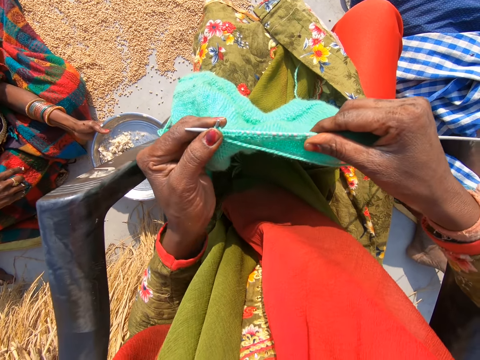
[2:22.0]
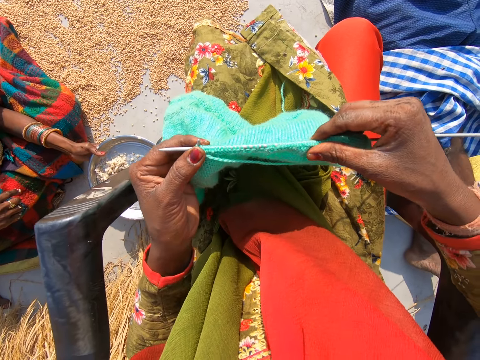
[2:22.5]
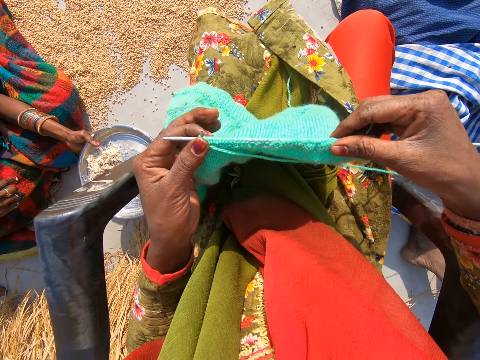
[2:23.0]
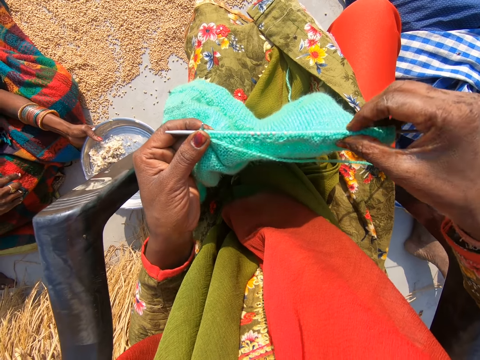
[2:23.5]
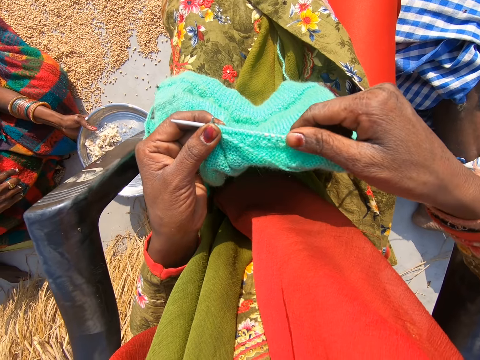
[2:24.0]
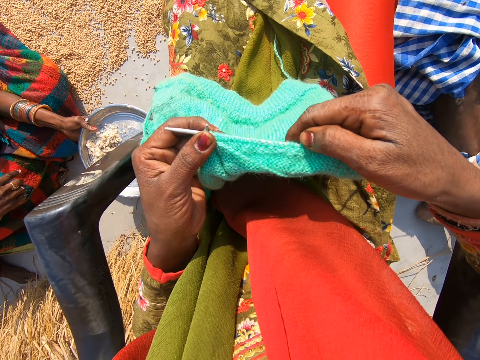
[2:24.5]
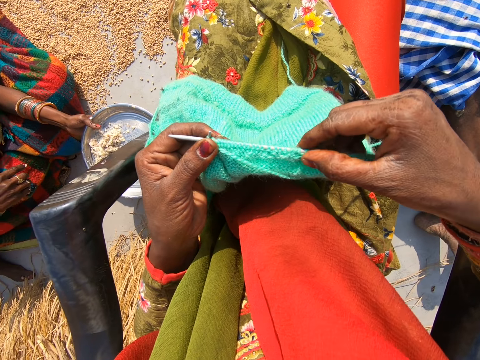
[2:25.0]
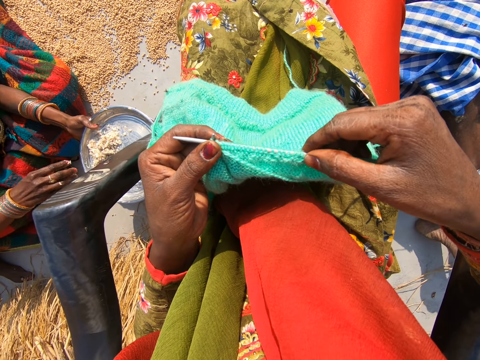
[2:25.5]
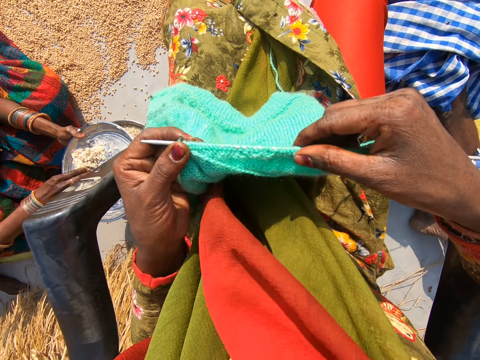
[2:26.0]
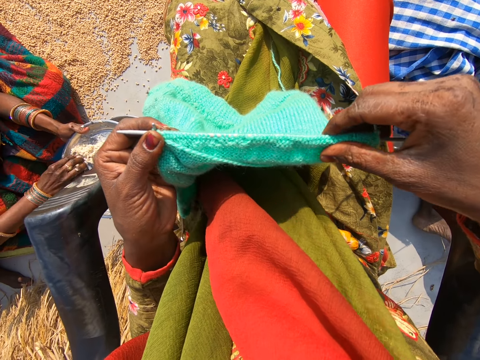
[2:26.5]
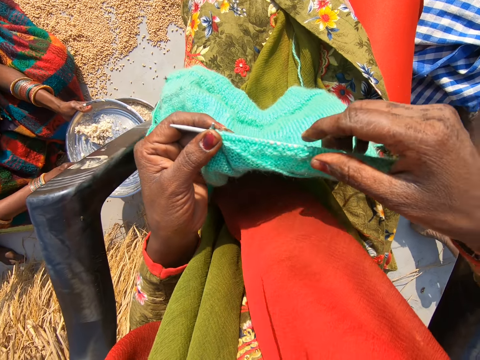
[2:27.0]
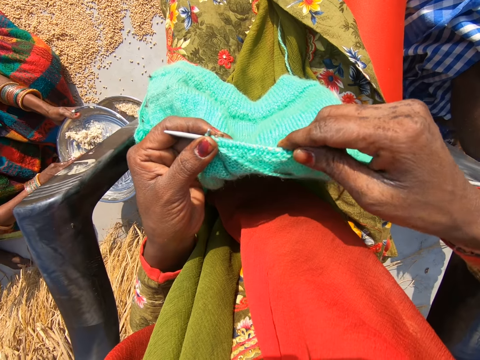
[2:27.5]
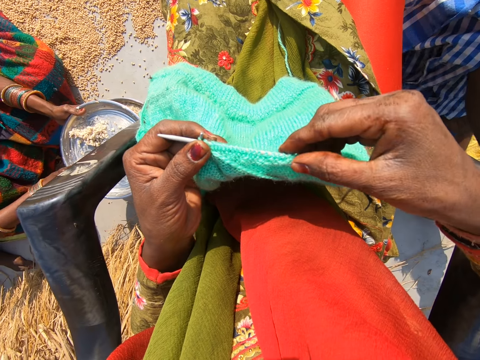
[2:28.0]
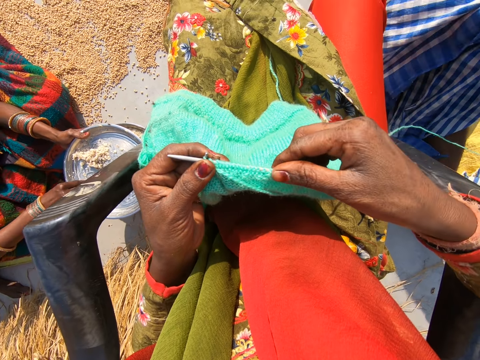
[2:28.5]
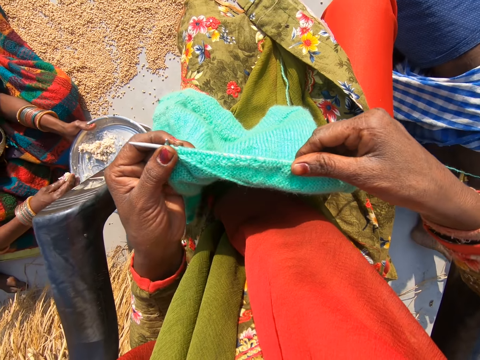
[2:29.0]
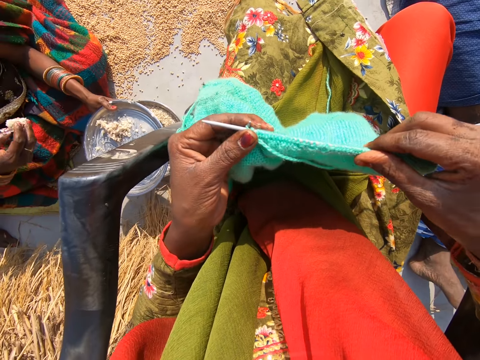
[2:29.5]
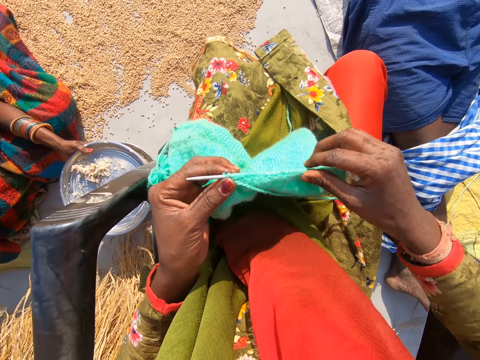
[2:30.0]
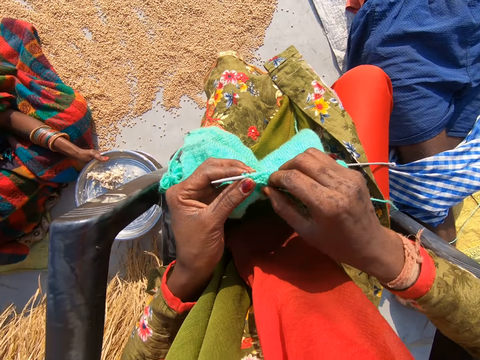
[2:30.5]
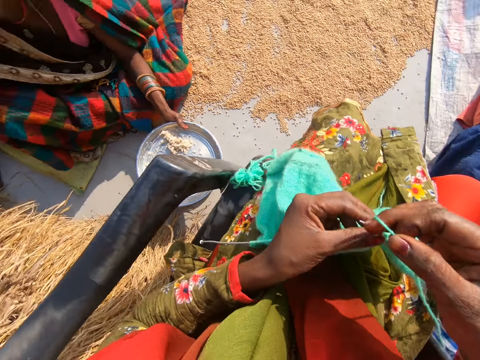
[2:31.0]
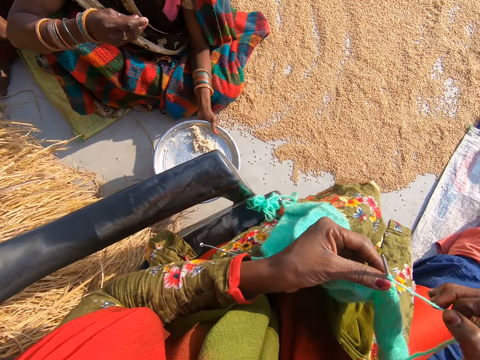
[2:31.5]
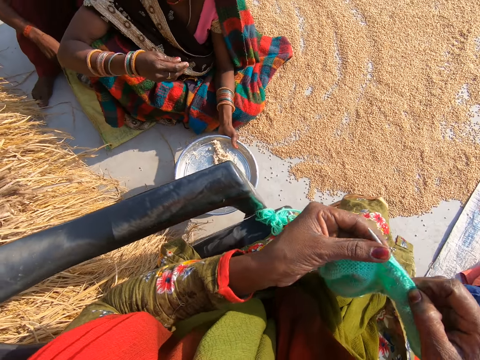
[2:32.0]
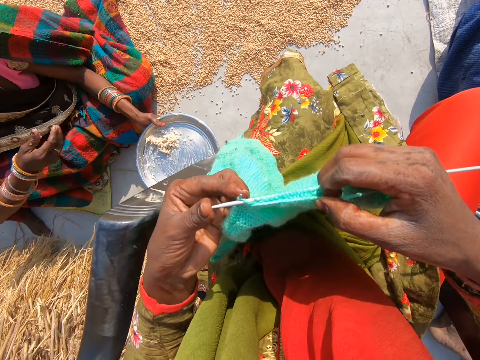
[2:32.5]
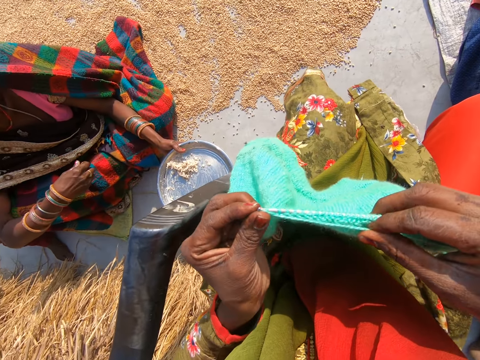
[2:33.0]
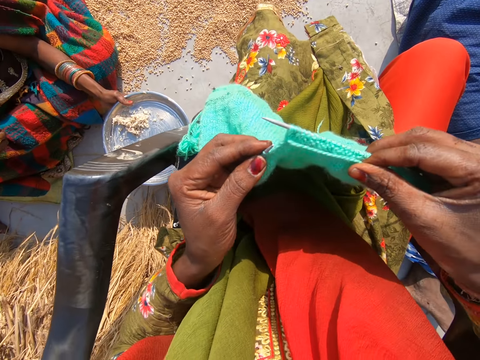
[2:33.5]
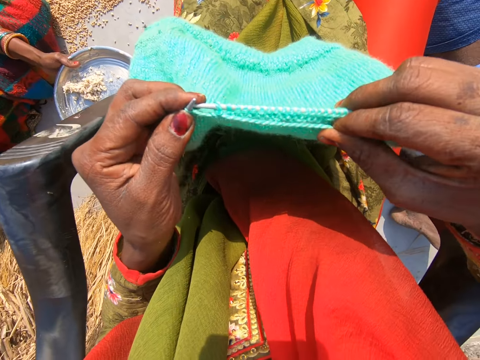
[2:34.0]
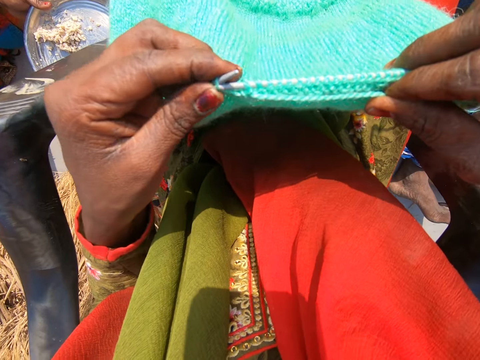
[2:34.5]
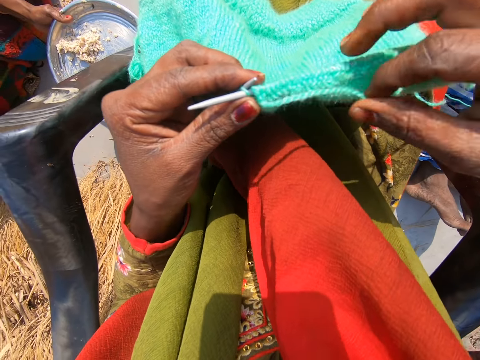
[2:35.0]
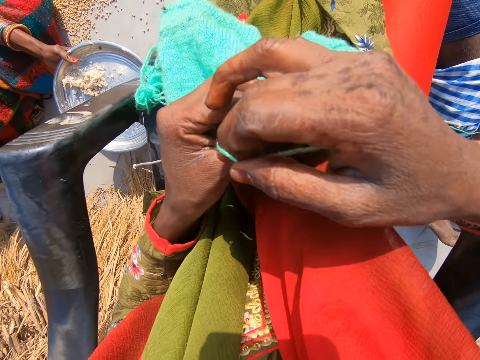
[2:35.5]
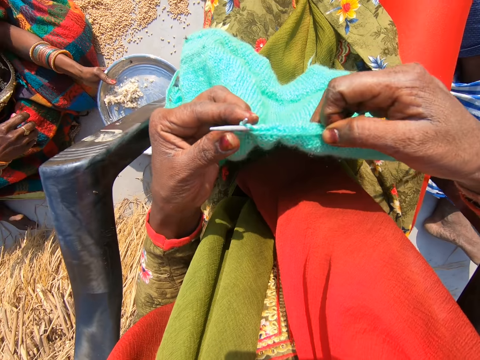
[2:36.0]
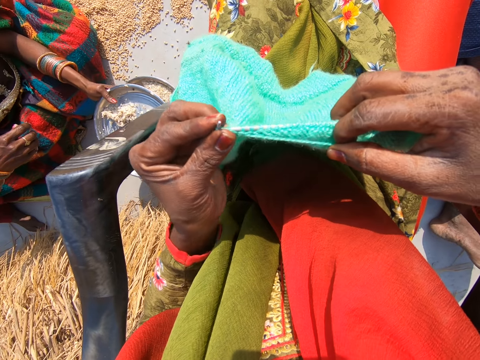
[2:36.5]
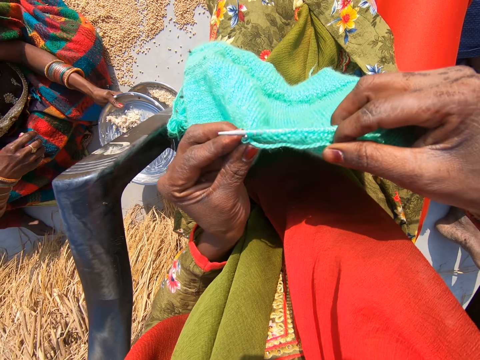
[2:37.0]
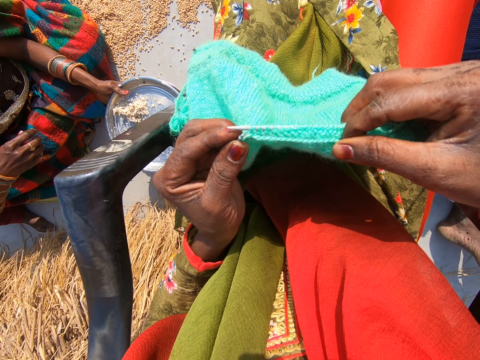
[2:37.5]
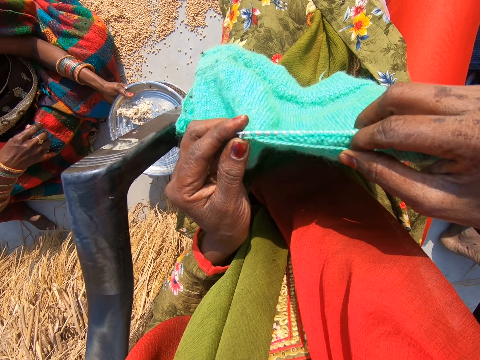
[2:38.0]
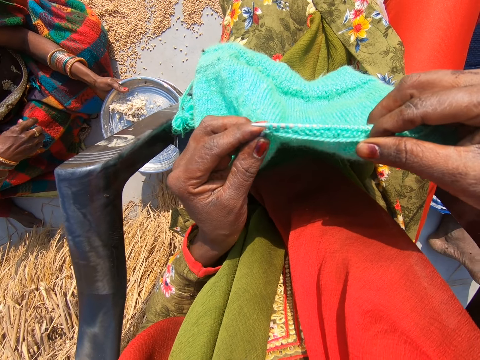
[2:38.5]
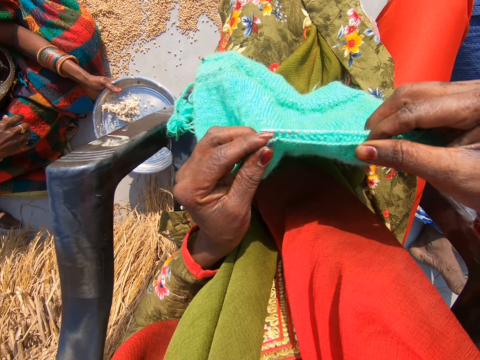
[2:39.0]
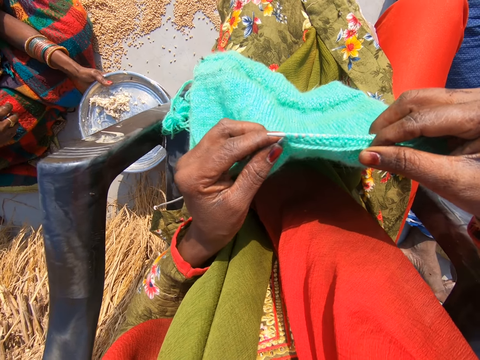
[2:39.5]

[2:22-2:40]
The camera wearer touches the sweater. She adjusts the shawl with her right hand. She rolls the yarn on the crochet needle. She interacts with the man, the woman and the other man. She knits the sweater. She rolls the yarn on the crochet needle. She knits the sweater.

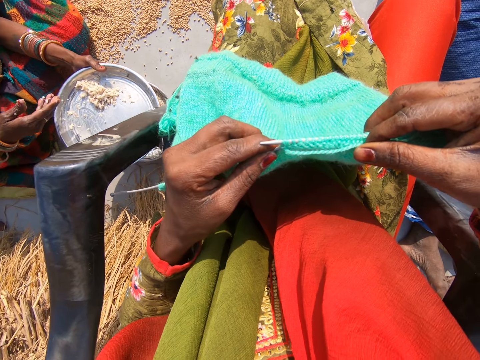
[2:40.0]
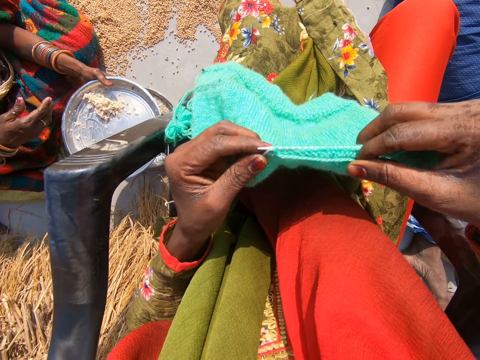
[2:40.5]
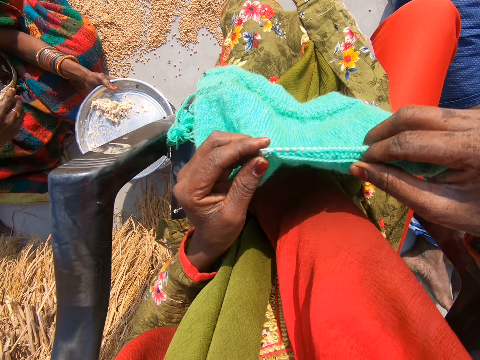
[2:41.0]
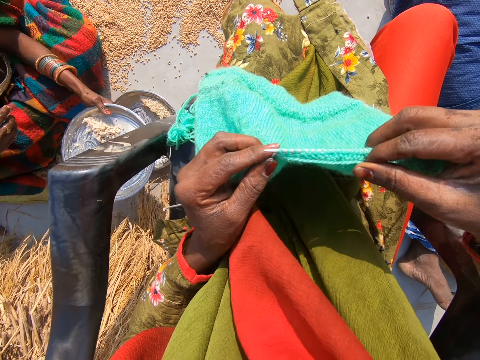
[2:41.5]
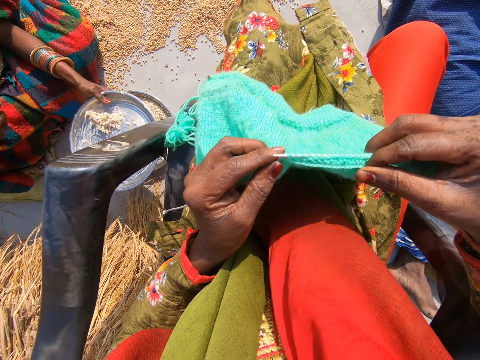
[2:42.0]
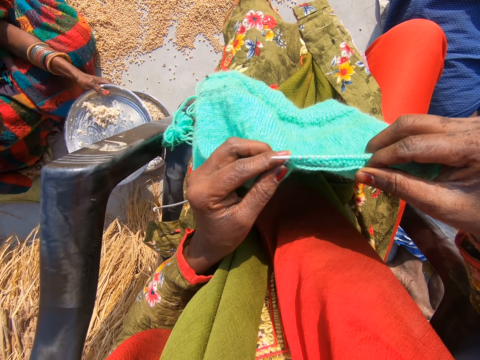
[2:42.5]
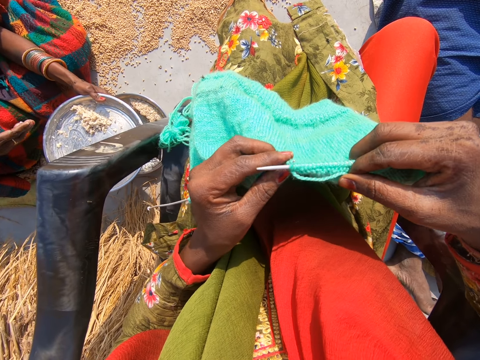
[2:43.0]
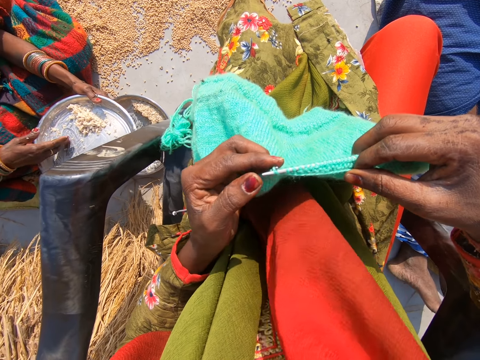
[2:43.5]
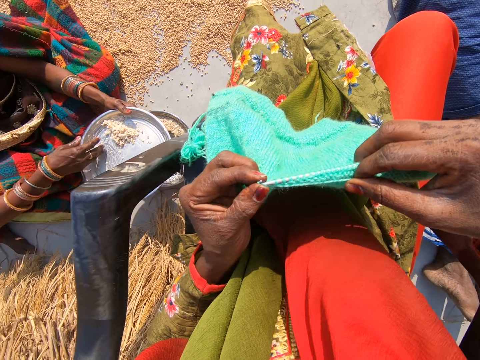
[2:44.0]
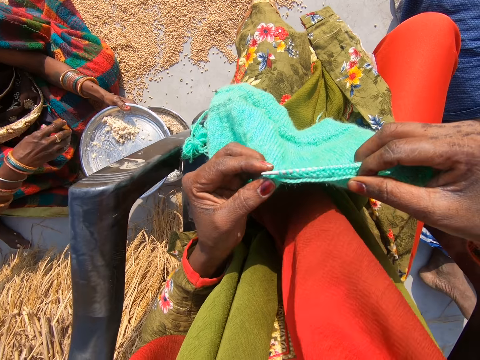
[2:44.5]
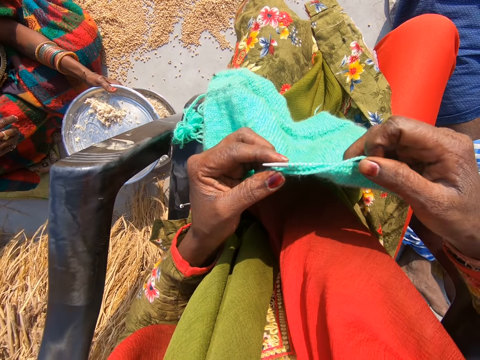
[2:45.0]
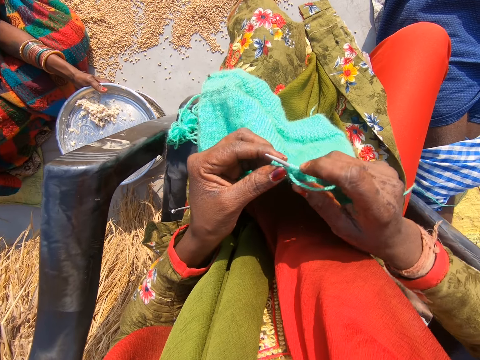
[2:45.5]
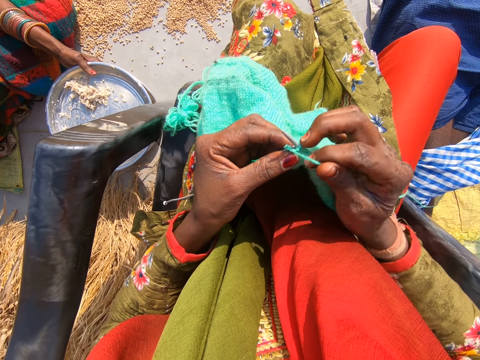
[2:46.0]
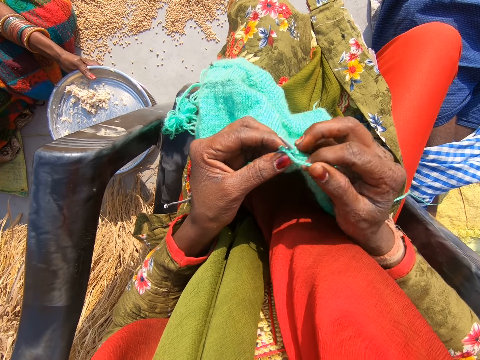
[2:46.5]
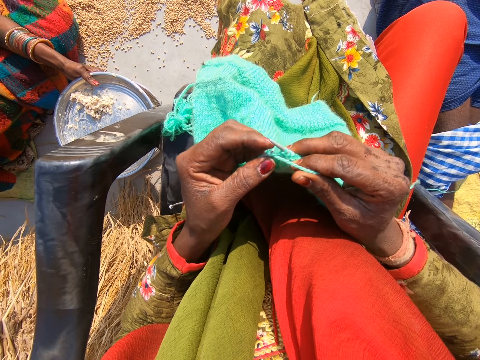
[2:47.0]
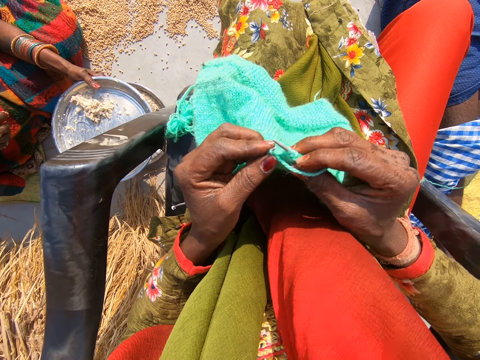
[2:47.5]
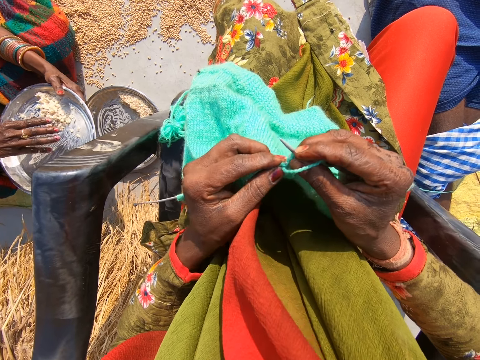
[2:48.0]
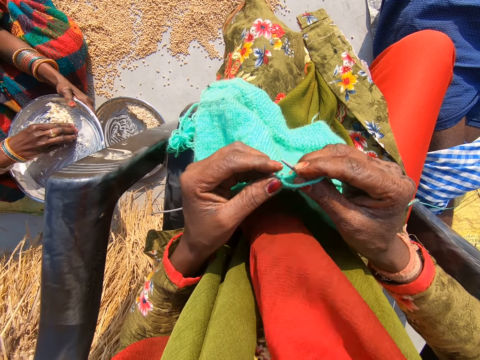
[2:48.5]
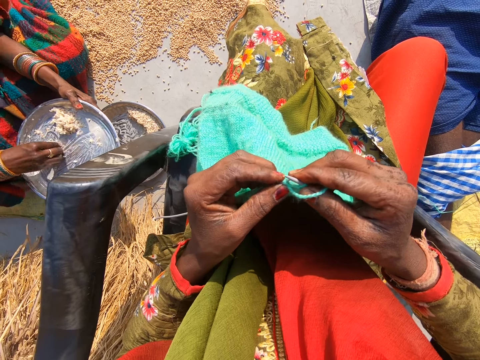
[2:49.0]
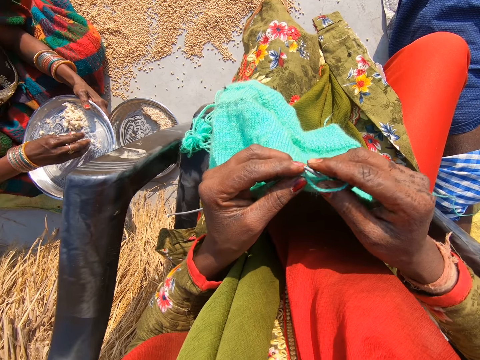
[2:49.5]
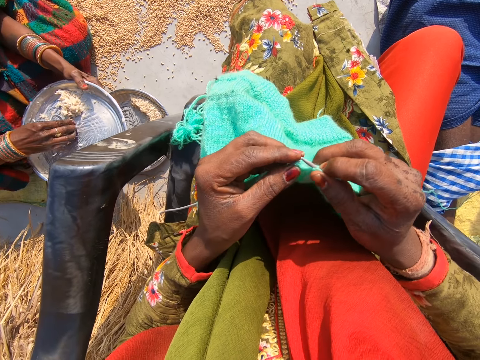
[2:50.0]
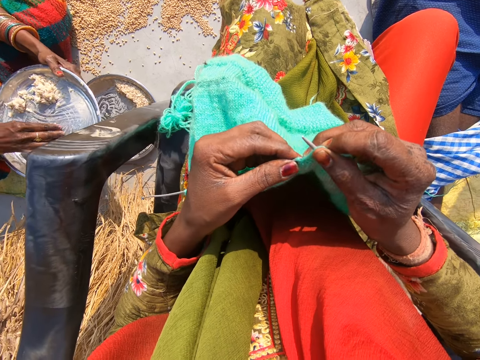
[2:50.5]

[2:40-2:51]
A woman swings the plate. The camera wearer knits the sweater. They knit the sweater again.
